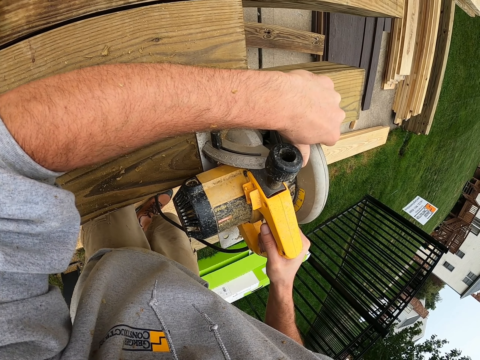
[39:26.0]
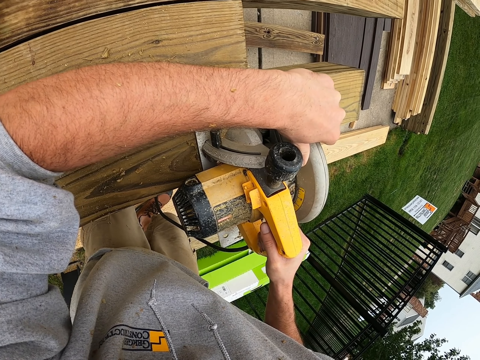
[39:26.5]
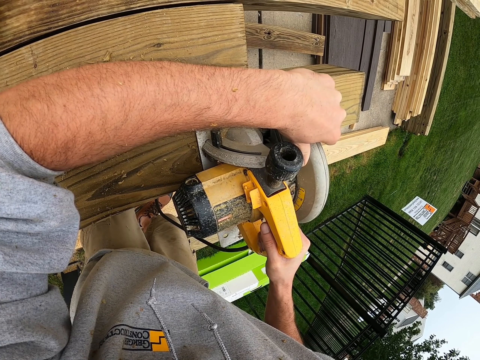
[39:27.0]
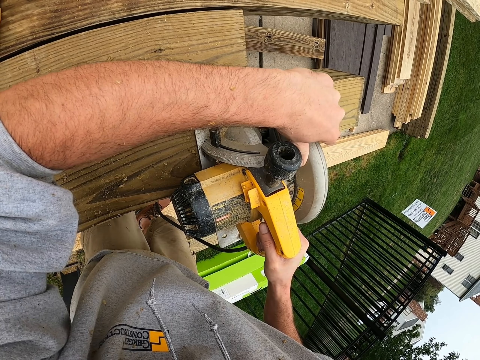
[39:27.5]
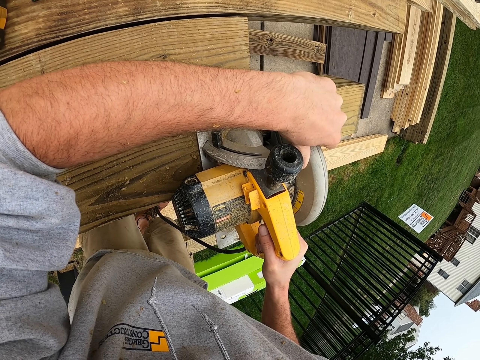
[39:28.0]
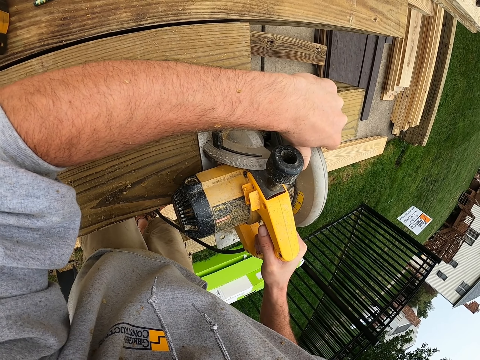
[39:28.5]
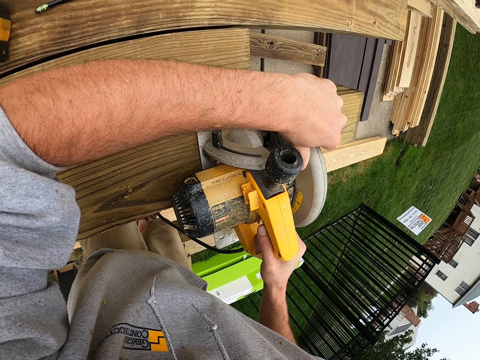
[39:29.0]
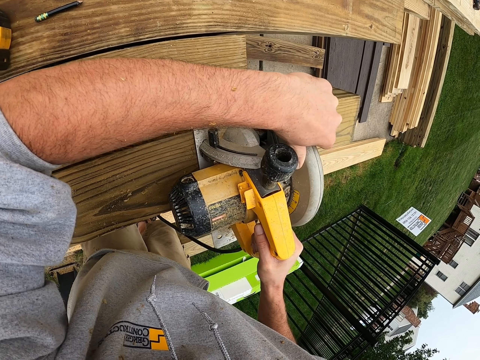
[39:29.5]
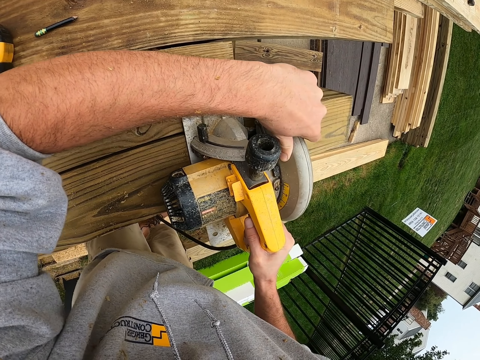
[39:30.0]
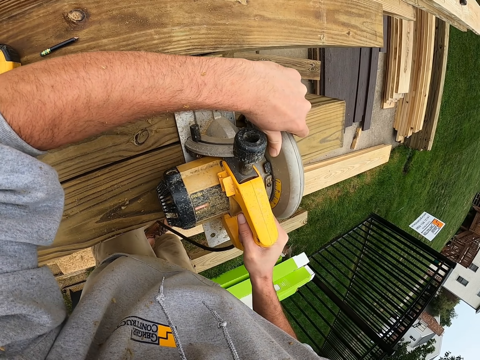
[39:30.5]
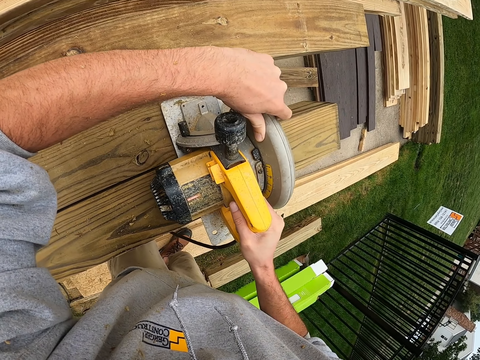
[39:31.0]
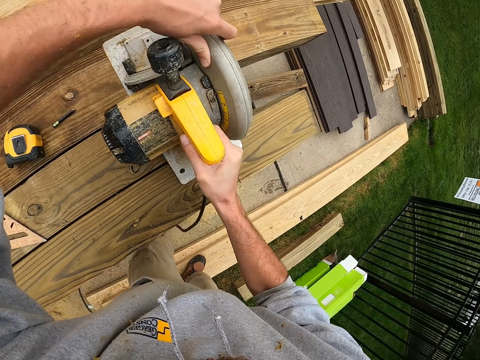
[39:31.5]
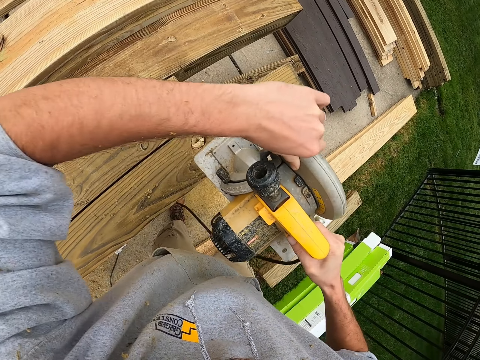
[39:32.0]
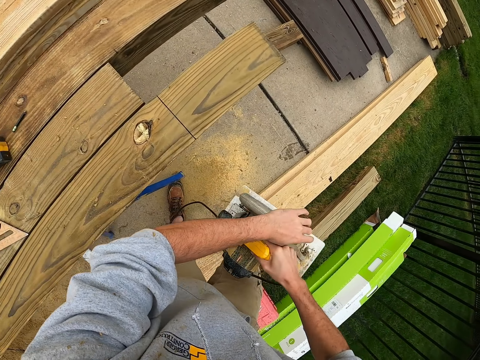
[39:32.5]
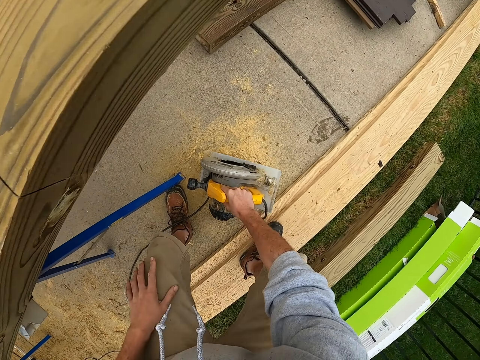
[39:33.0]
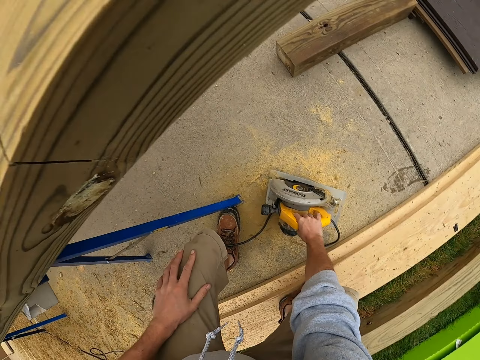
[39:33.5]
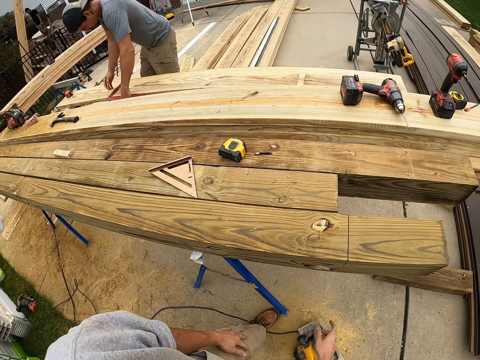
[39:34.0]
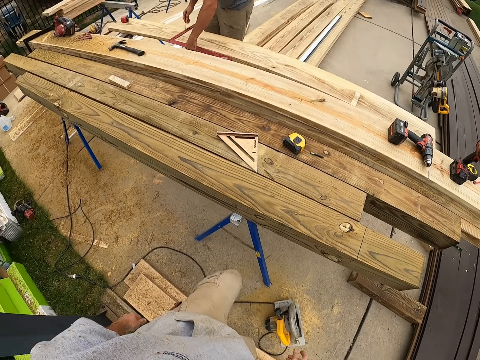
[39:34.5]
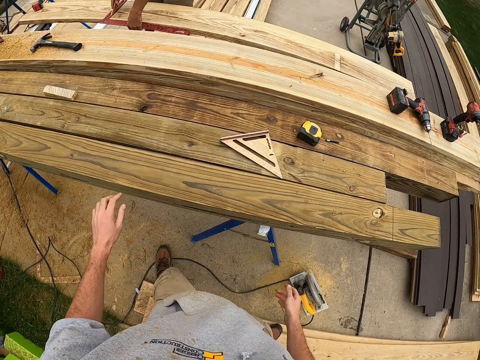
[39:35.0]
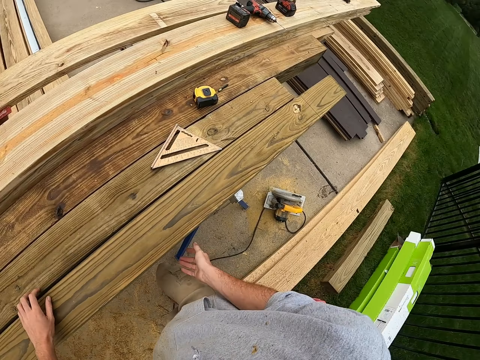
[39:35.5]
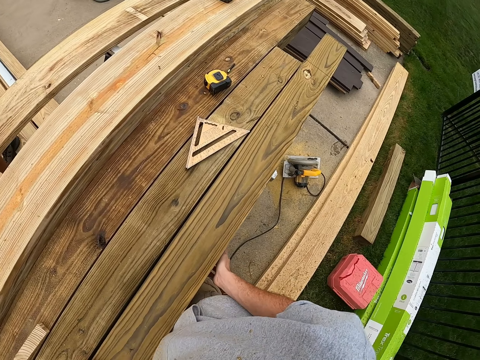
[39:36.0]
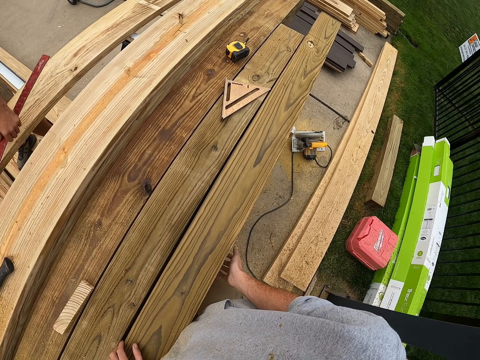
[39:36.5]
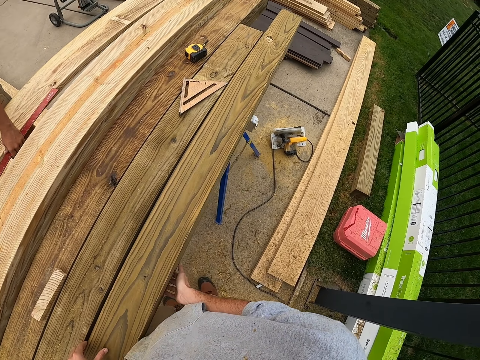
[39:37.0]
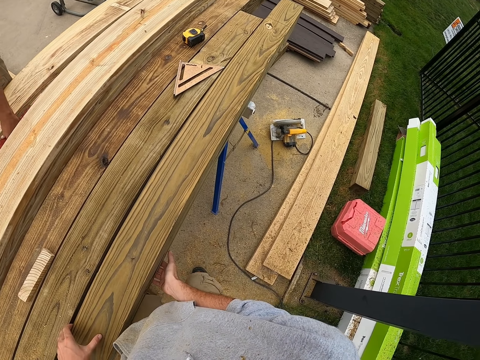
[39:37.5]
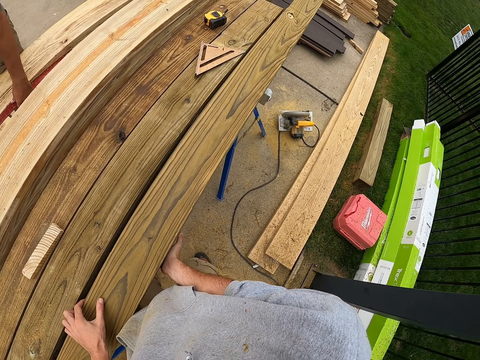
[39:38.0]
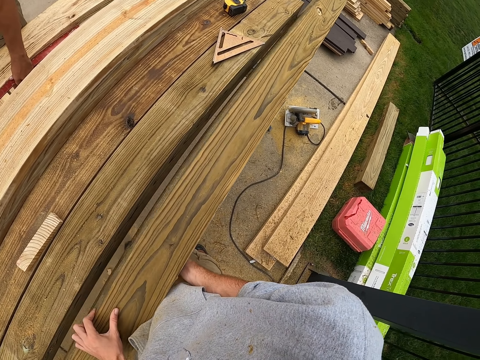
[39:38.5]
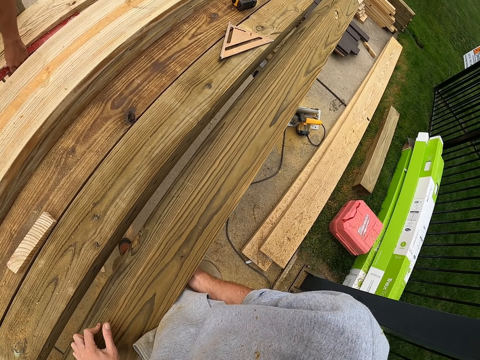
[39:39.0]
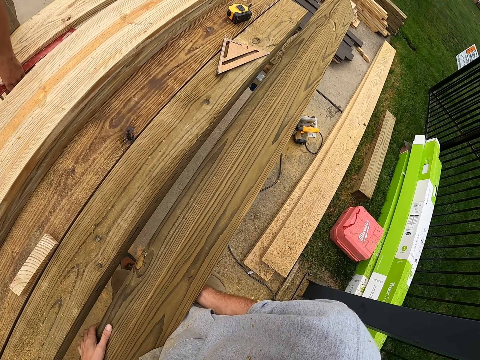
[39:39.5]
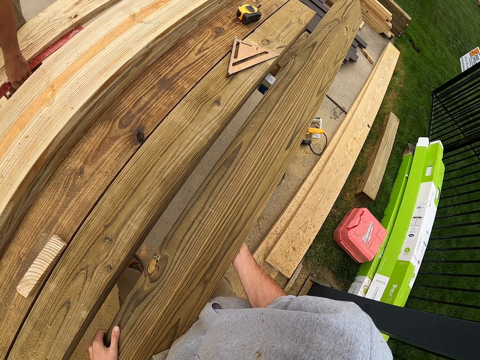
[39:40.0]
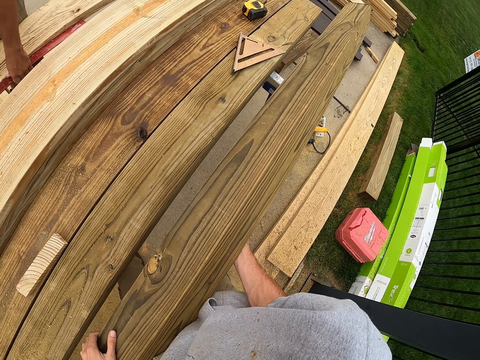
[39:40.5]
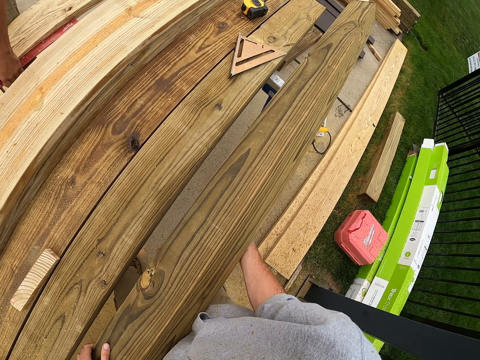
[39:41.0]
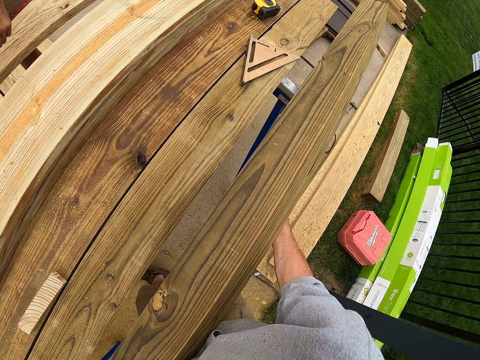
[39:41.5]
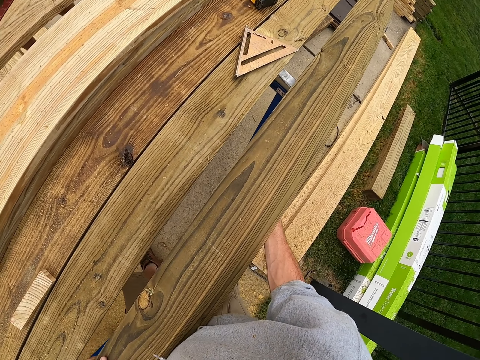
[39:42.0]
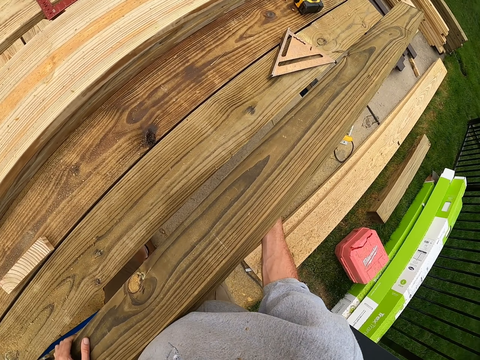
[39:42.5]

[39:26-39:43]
The camera wearer puts the cutting machine down. A man marks on the timber. The camera wearer moves around and turns the timber. The man measures the timber.

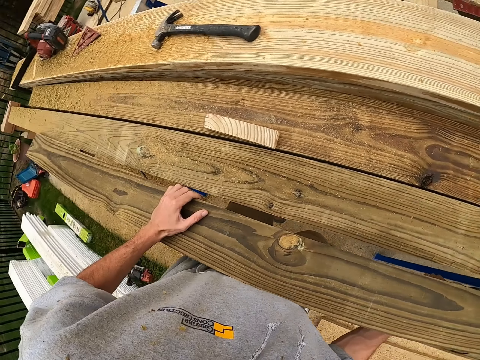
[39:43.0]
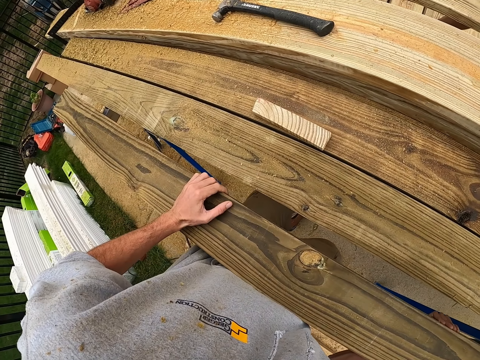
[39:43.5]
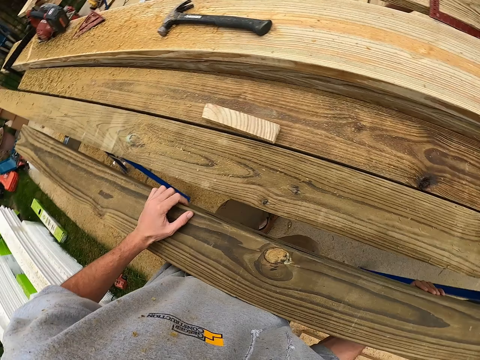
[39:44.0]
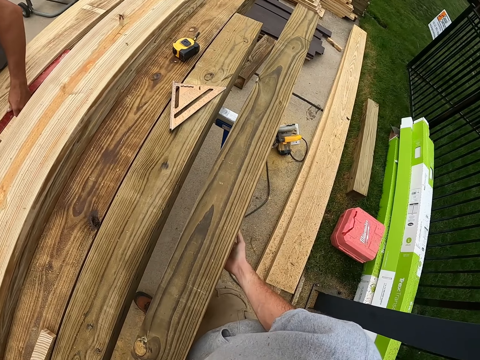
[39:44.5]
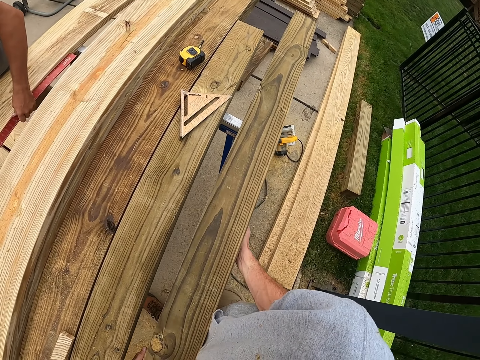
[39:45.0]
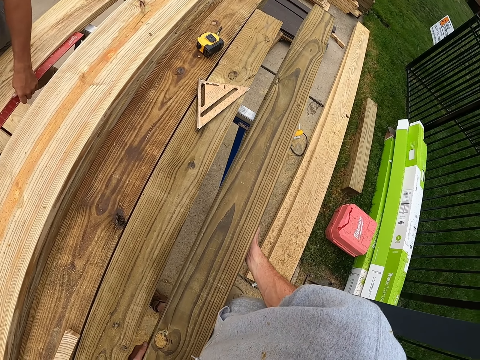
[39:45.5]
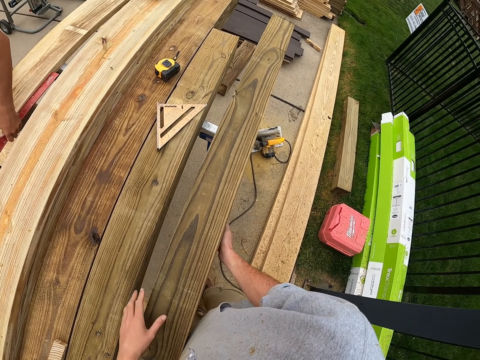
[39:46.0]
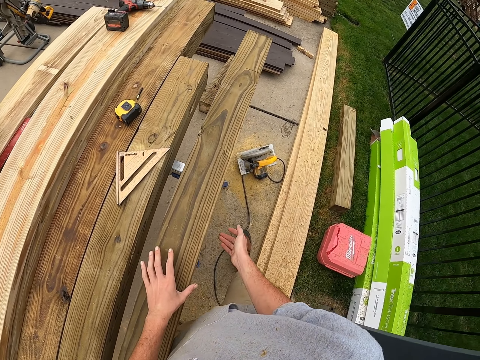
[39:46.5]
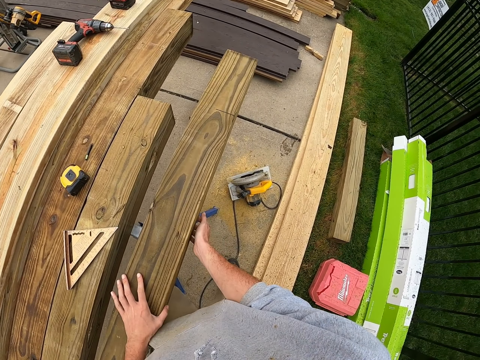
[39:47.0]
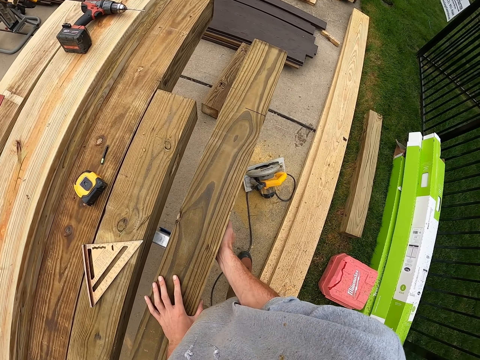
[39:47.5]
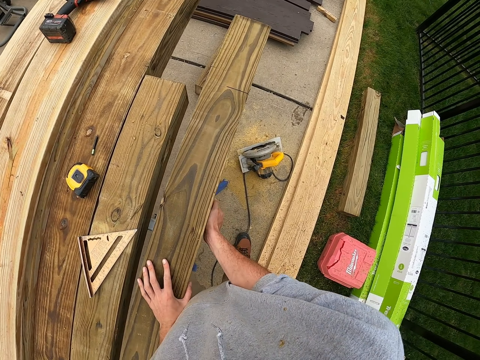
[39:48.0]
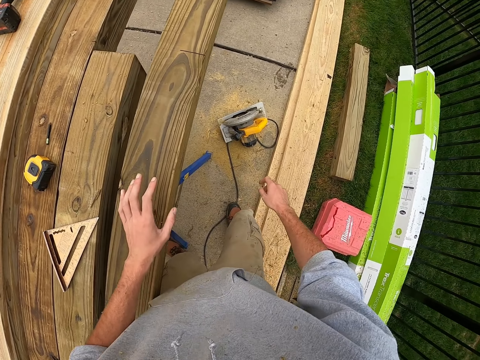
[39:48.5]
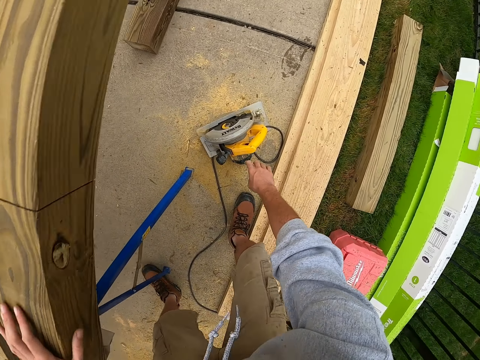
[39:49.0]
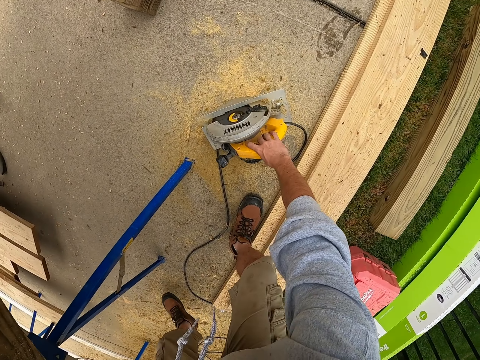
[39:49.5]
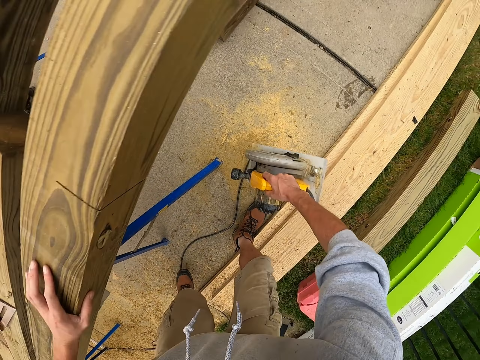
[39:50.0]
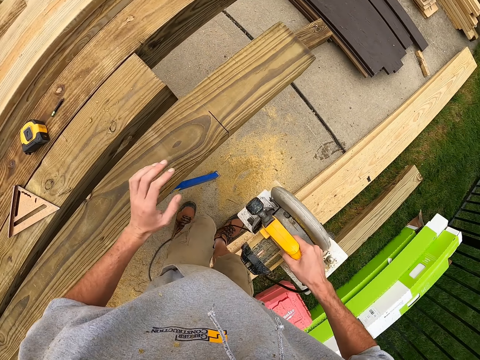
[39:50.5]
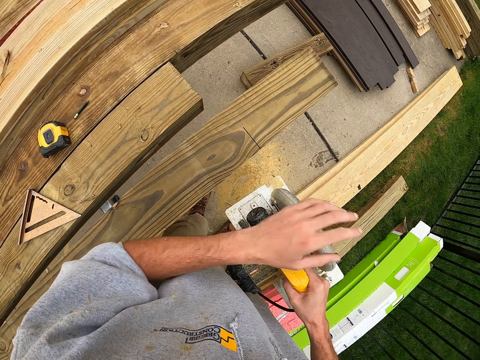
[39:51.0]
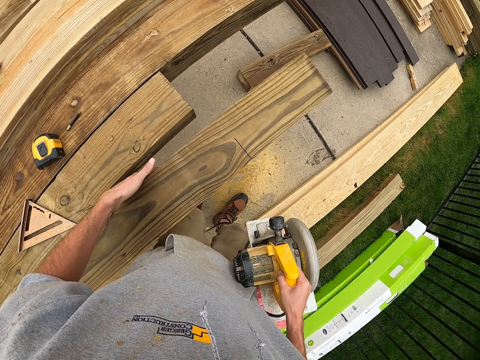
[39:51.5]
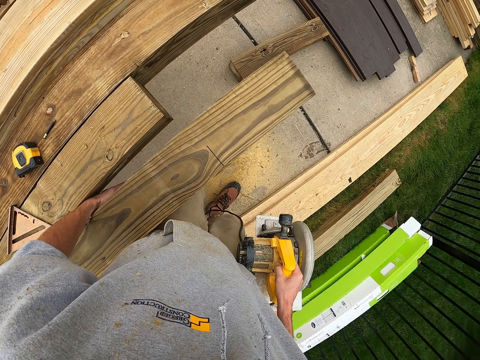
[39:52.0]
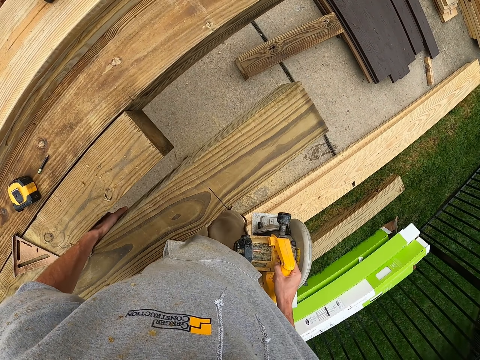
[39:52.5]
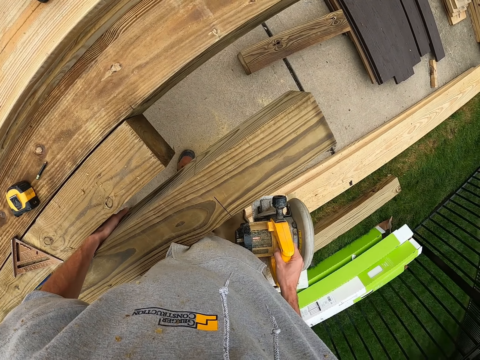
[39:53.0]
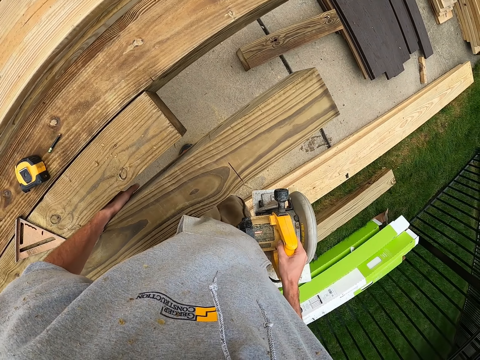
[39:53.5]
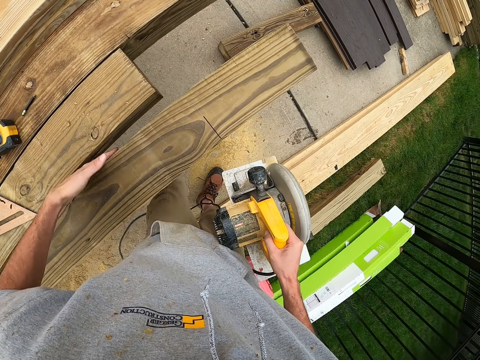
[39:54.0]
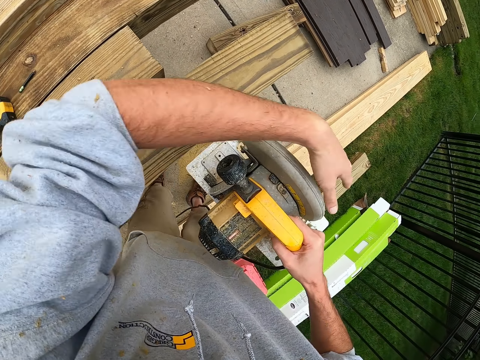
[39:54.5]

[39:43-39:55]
The camera wearer looks around. A man moves backwards. The man measures the timber. The camera wearer moves around, picks up the cutting machine and pulls the timber.
